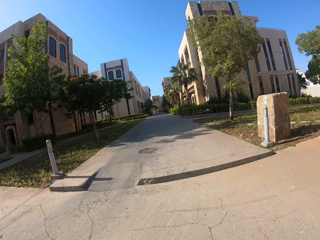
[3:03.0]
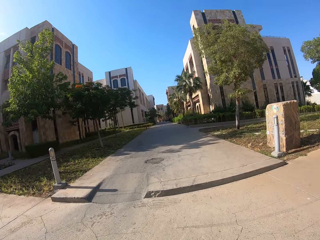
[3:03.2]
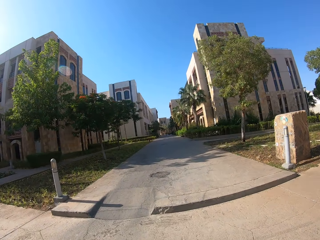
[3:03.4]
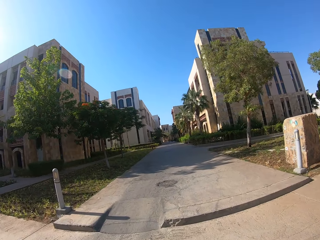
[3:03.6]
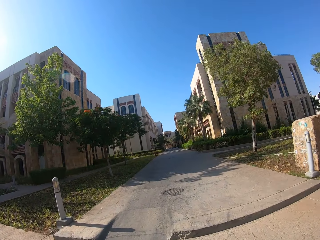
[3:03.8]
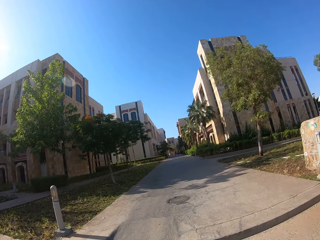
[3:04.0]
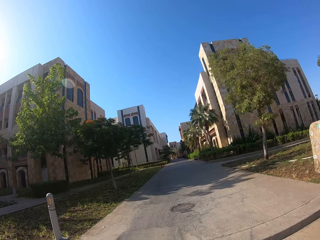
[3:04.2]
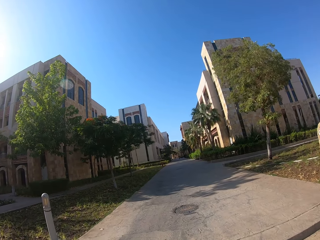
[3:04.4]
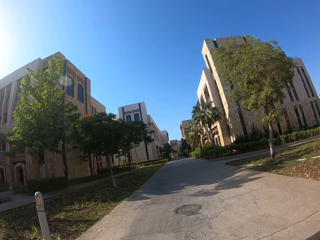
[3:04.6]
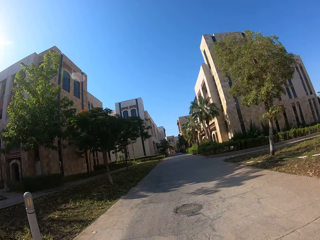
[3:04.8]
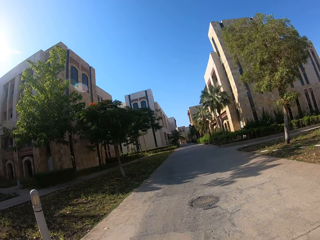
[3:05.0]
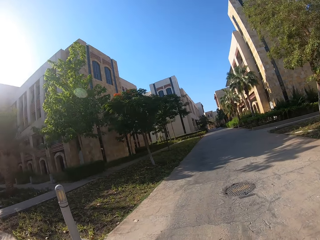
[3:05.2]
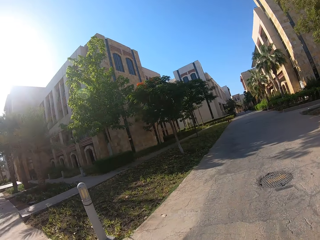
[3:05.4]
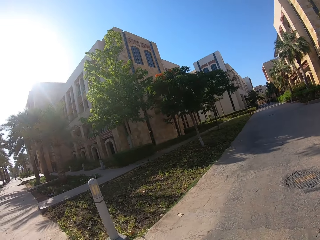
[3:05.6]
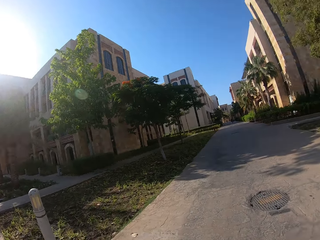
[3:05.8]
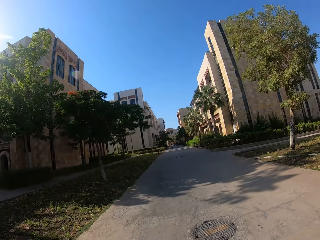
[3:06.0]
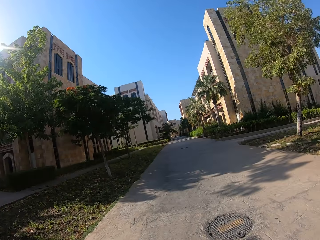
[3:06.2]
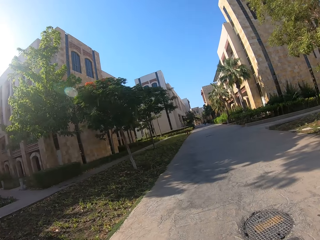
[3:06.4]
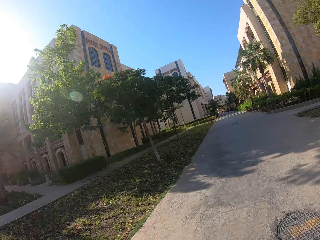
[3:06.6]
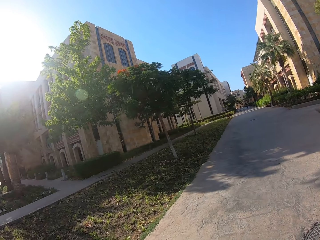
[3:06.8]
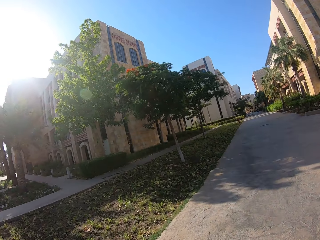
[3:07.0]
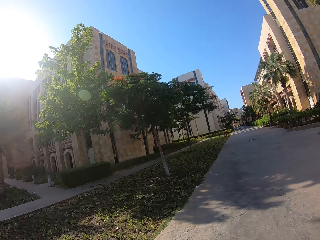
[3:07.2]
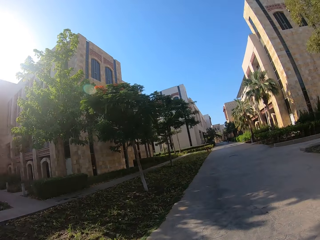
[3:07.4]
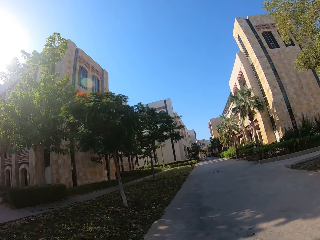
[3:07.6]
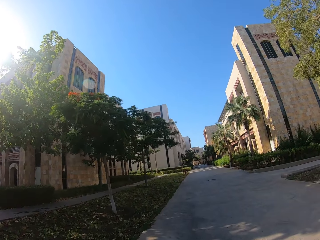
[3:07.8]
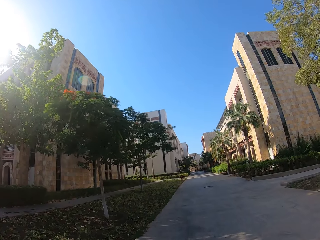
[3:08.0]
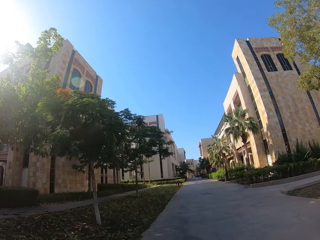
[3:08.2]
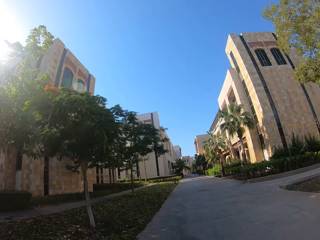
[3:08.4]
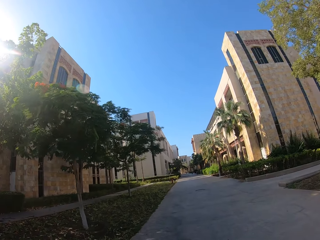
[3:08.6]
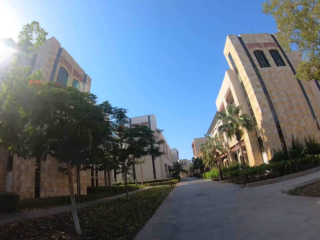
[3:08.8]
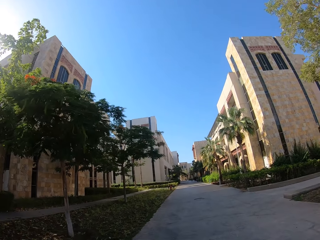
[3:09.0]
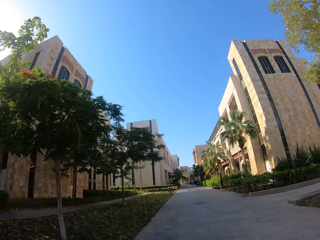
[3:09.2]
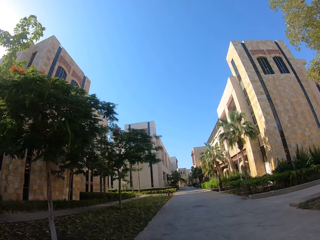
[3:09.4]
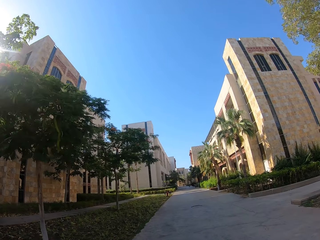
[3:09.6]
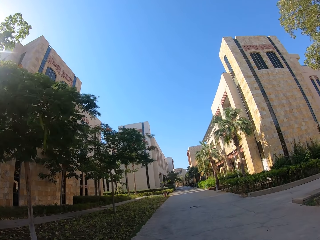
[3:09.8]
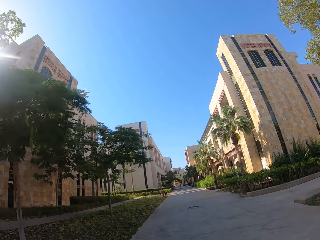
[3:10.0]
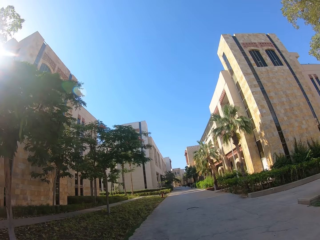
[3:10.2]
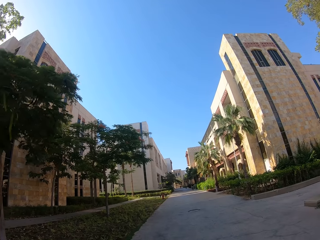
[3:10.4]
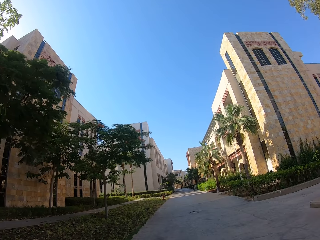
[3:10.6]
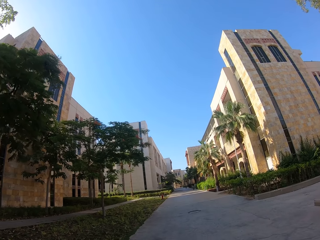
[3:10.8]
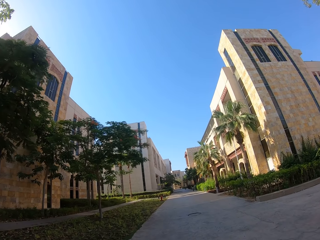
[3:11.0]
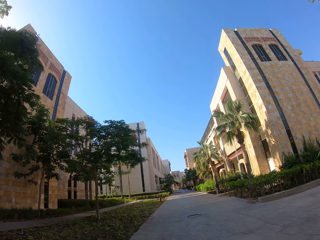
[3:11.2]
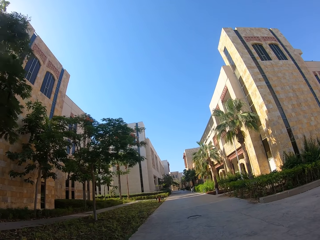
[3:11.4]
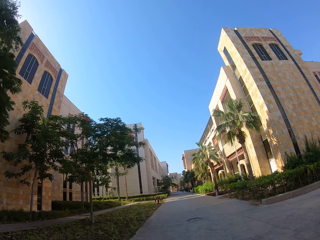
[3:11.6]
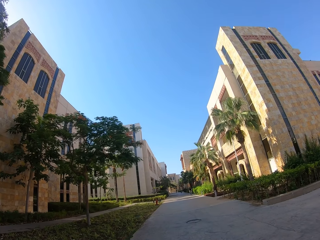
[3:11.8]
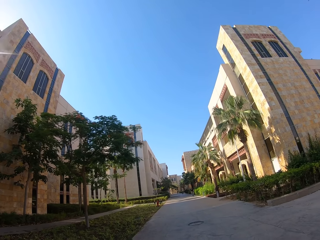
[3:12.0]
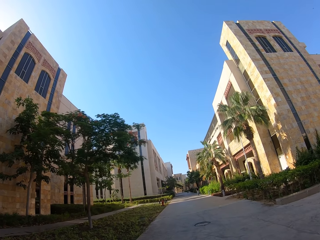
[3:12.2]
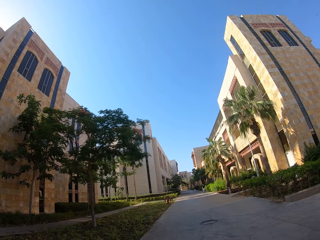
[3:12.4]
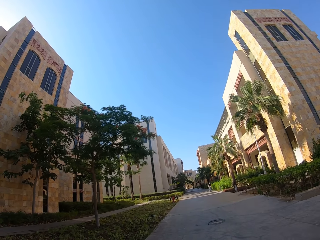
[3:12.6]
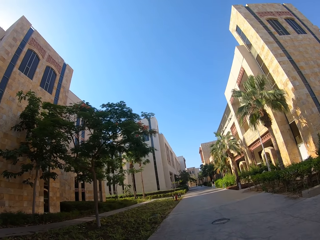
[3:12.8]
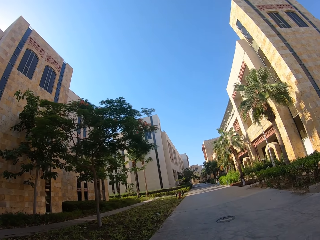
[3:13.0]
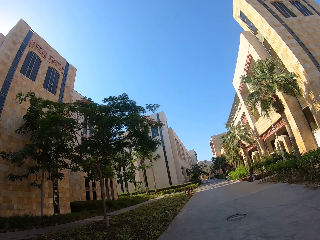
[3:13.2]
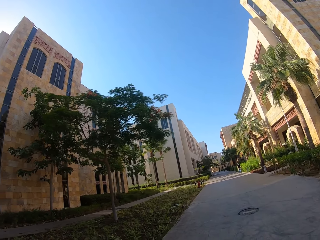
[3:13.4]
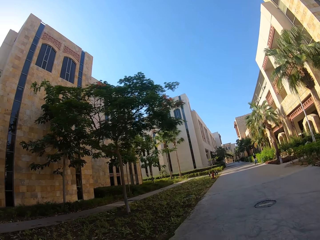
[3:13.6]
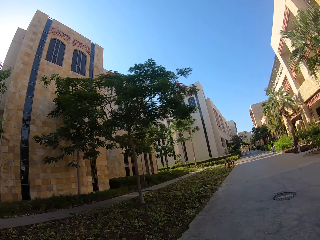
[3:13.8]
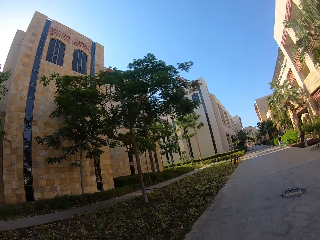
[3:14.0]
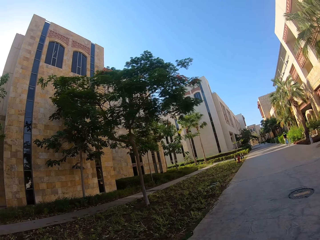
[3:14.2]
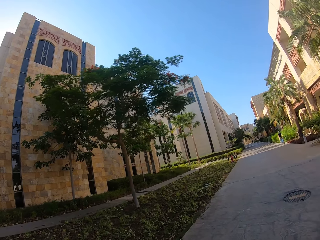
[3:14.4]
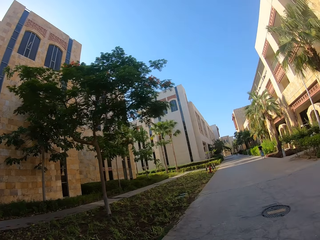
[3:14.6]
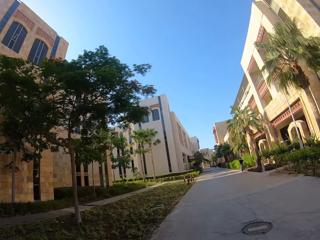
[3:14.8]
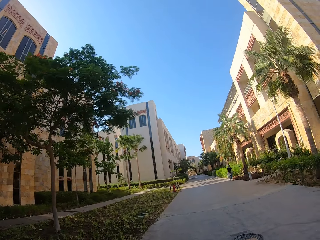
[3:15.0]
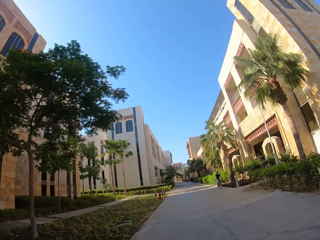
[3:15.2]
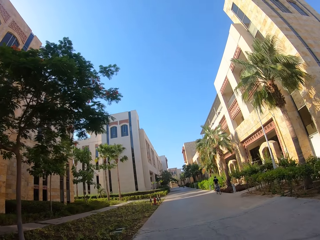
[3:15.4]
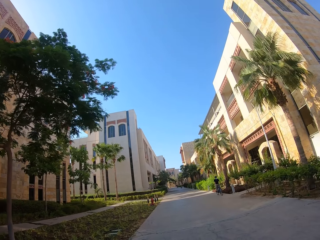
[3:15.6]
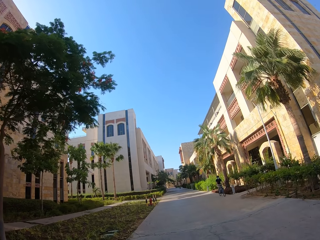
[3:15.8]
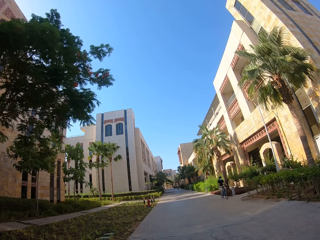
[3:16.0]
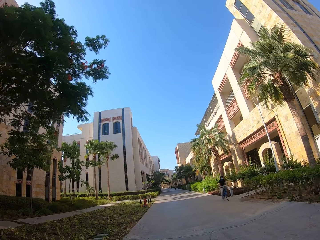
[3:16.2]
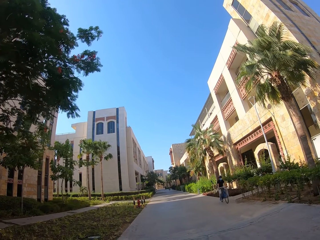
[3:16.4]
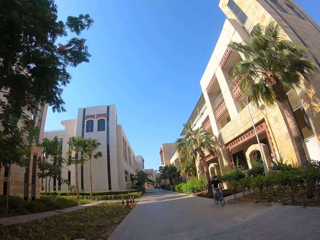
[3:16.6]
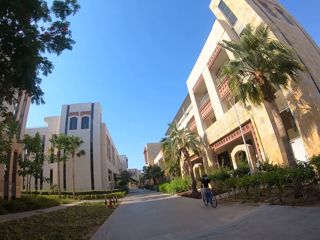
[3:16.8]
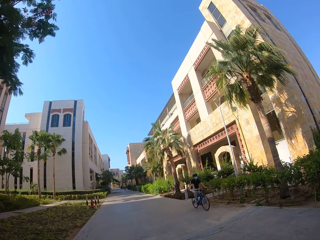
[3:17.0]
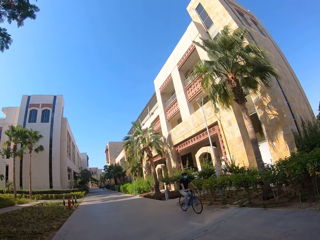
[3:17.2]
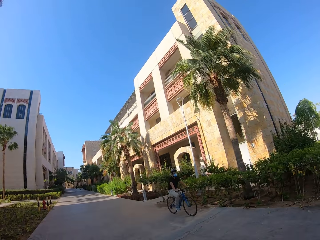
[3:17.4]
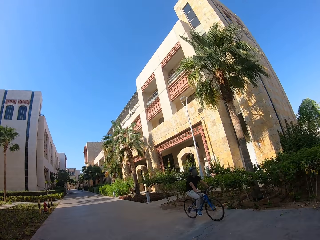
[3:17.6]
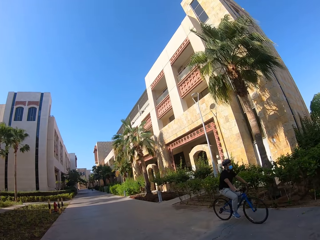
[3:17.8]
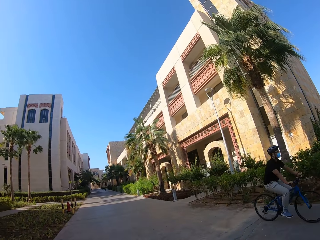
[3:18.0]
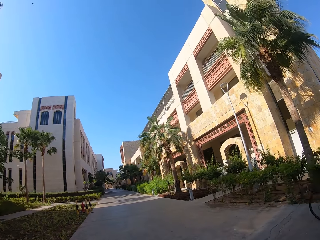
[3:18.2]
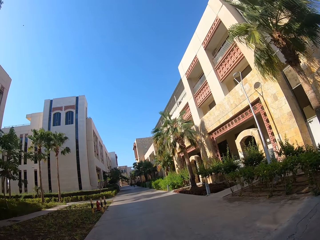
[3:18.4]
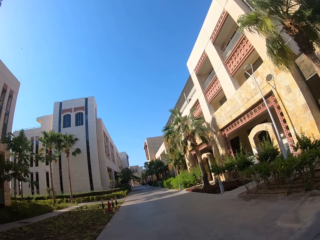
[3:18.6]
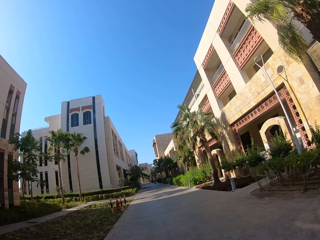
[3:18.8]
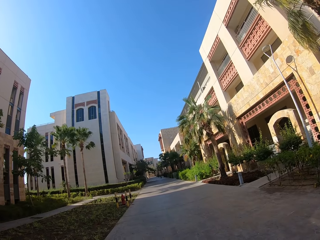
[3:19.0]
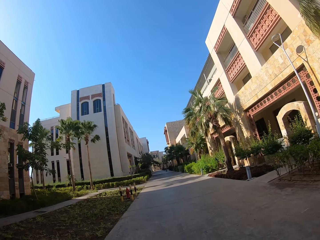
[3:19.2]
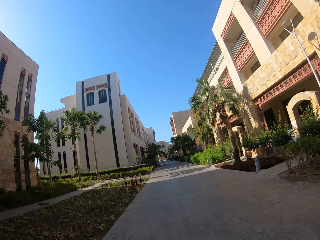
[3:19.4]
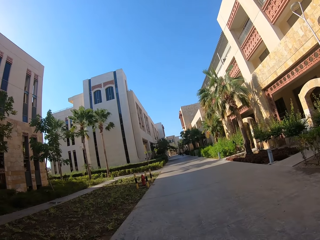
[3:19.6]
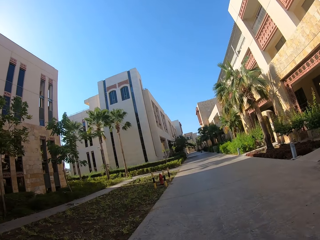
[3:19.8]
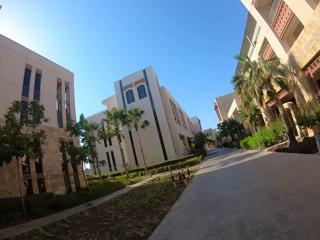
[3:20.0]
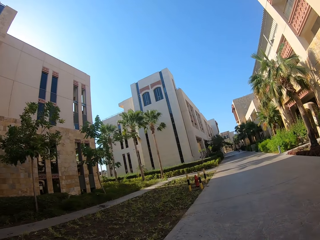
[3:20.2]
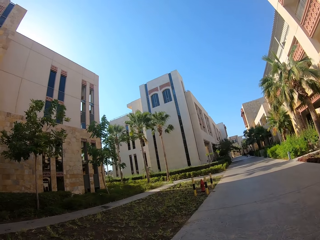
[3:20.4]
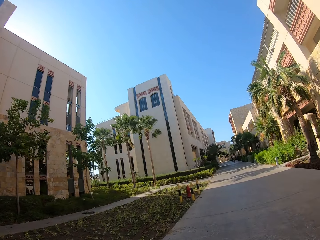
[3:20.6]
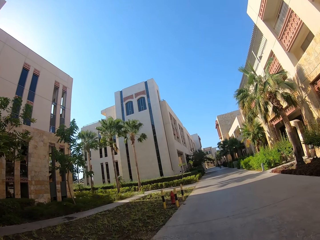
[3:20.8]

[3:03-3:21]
The camera wearer walks on the sidewalk. They turn around. They walk along the road. They stare at the building. They walk on the sidewalk.

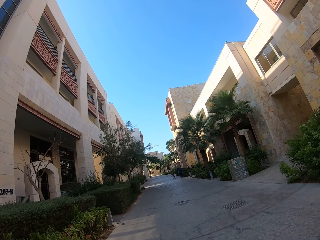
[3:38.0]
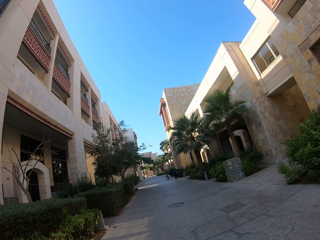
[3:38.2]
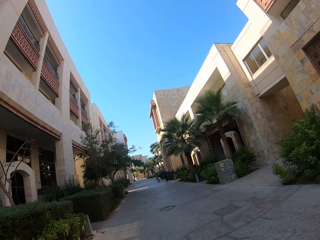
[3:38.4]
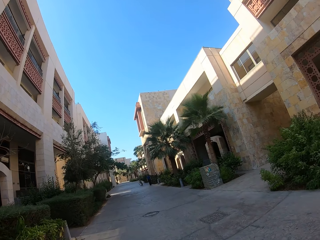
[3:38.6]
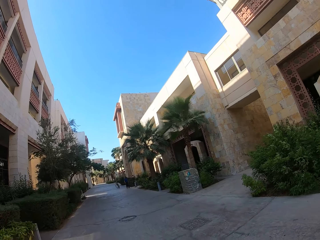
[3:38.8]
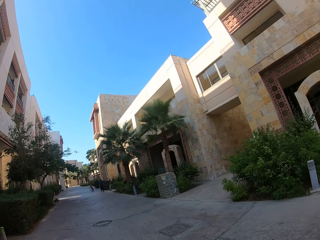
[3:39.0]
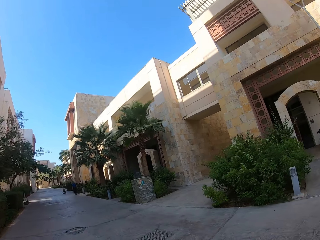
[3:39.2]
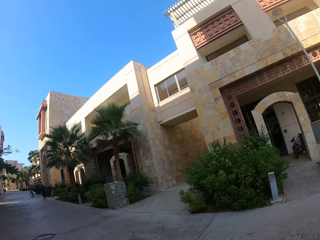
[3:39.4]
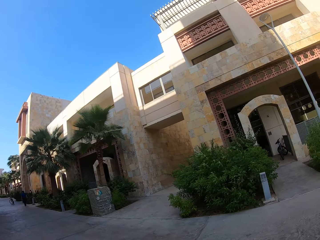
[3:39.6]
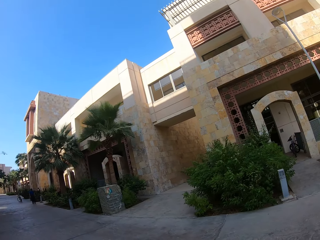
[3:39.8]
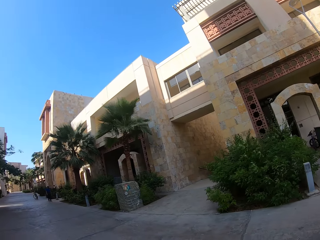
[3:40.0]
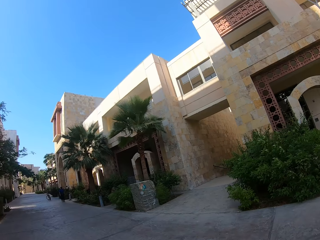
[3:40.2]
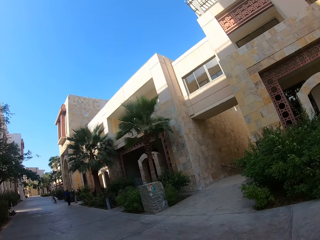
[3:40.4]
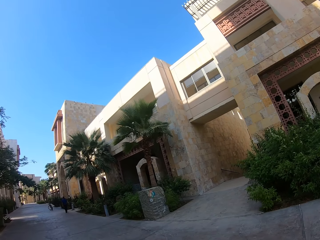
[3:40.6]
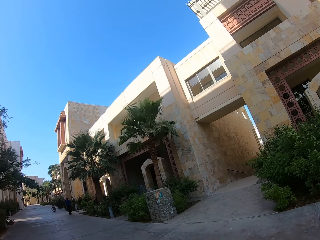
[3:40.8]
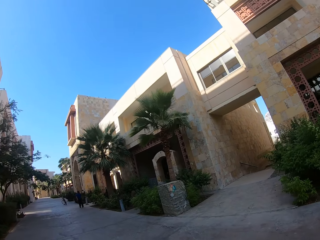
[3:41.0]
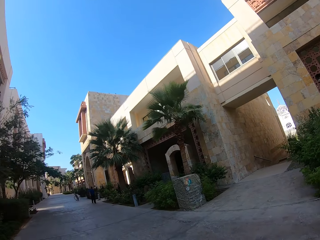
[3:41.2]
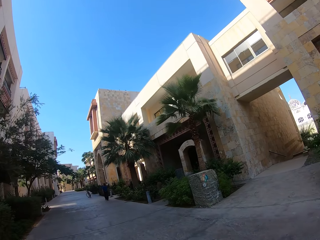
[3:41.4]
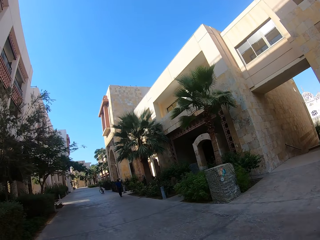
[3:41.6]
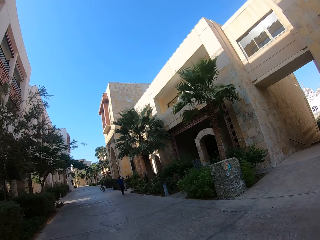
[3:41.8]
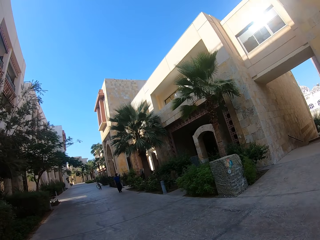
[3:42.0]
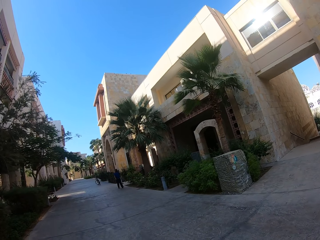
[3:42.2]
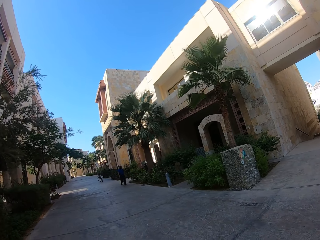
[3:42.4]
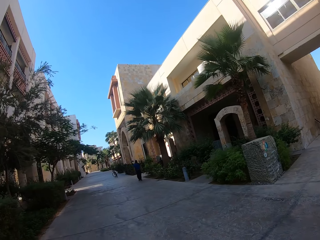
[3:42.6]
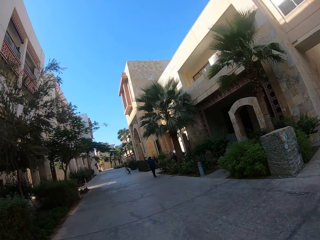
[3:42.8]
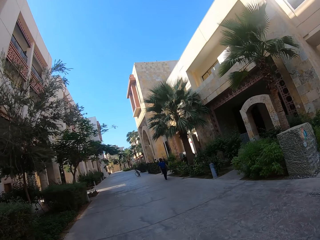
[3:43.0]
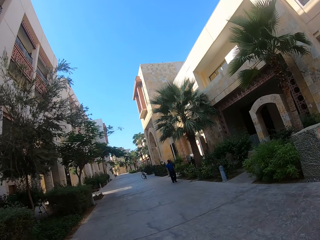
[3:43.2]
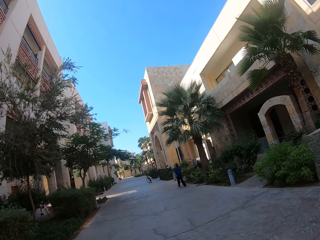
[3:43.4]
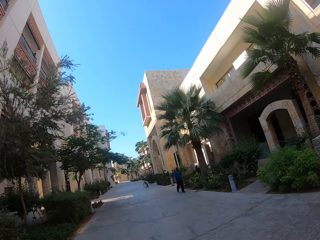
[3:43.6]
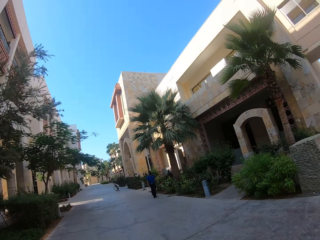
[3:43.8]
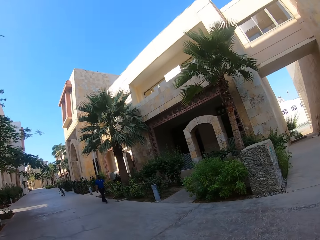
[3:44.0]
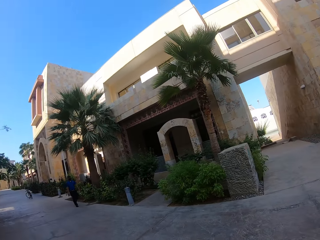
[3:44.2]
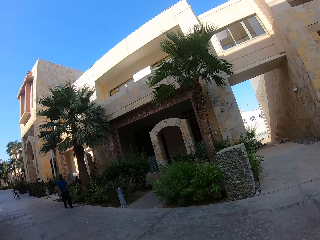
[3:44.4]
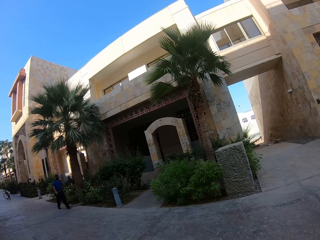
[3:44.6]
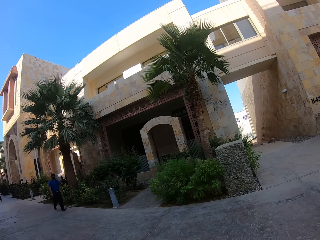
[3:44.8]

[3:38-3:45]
The camera wearer stares at the building. They walk on the sidewalk.
